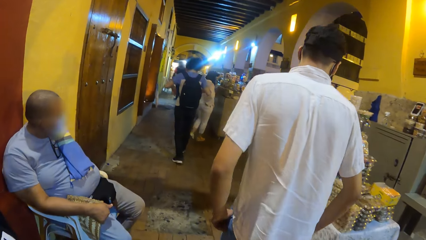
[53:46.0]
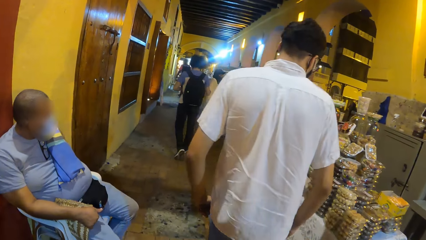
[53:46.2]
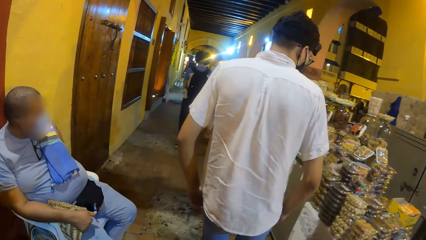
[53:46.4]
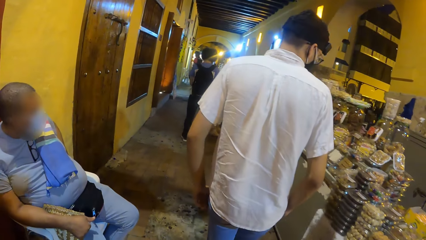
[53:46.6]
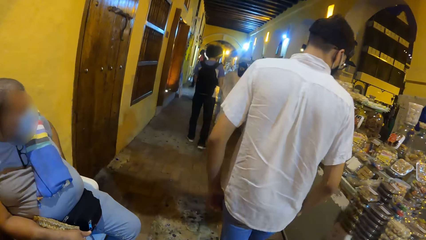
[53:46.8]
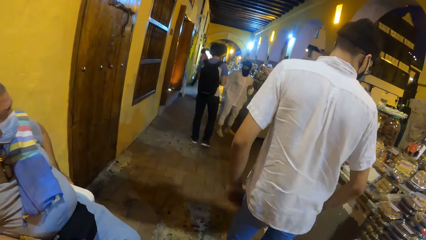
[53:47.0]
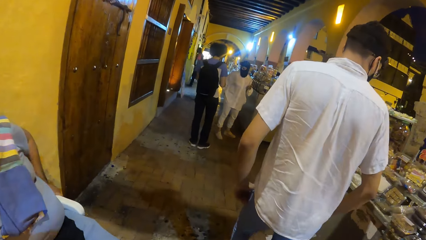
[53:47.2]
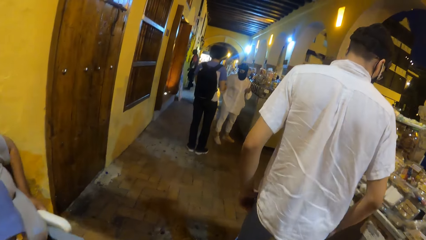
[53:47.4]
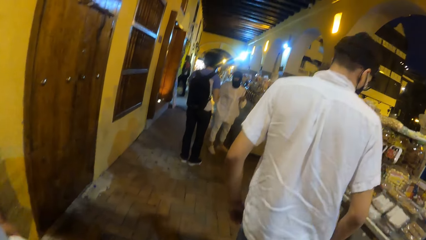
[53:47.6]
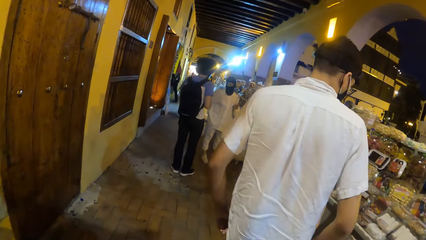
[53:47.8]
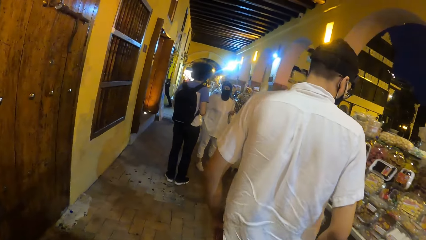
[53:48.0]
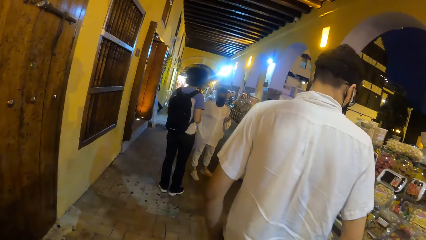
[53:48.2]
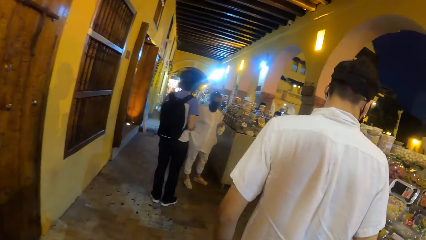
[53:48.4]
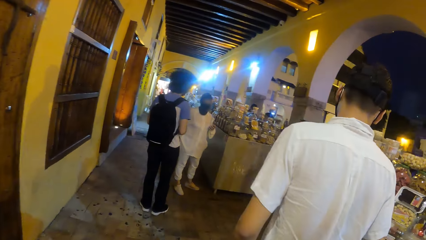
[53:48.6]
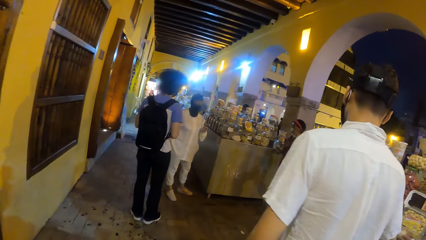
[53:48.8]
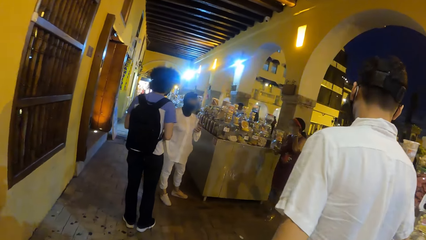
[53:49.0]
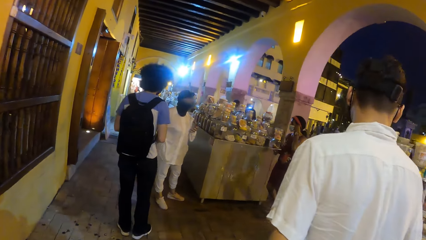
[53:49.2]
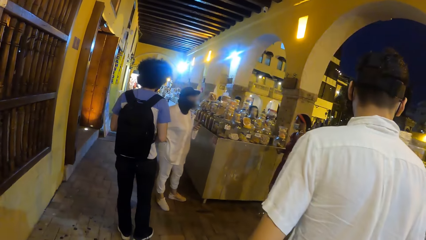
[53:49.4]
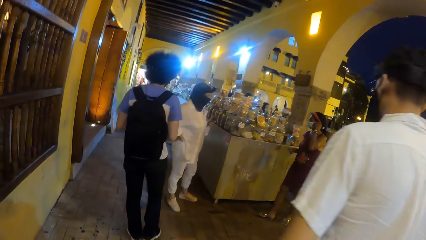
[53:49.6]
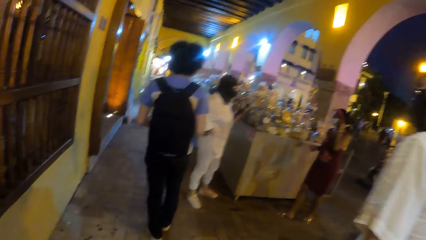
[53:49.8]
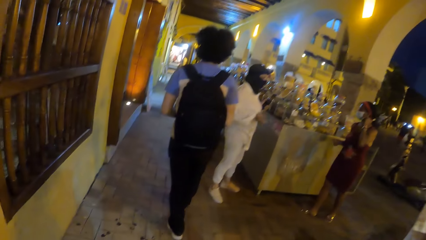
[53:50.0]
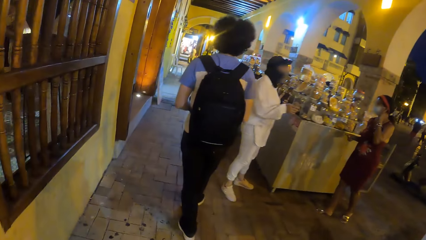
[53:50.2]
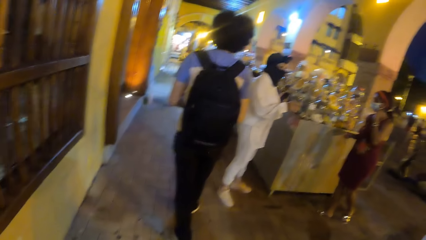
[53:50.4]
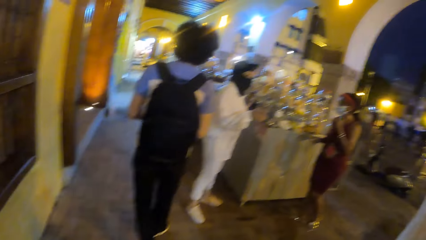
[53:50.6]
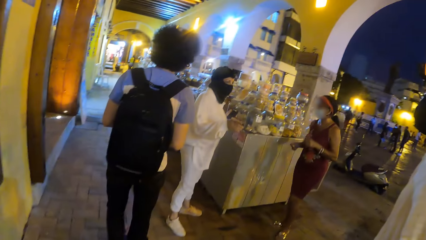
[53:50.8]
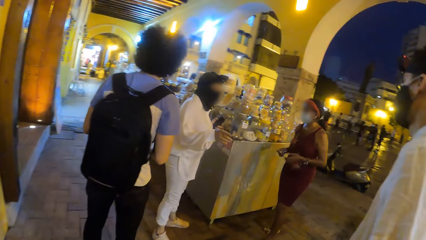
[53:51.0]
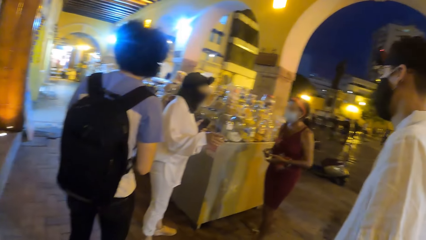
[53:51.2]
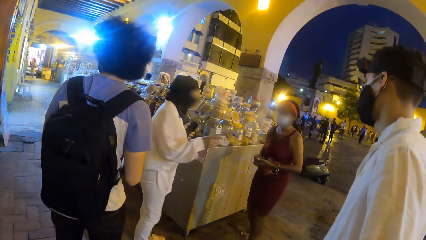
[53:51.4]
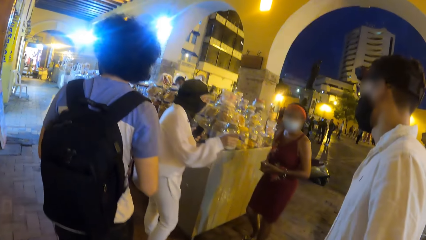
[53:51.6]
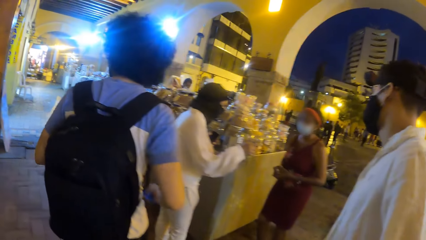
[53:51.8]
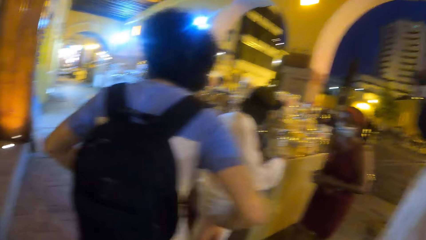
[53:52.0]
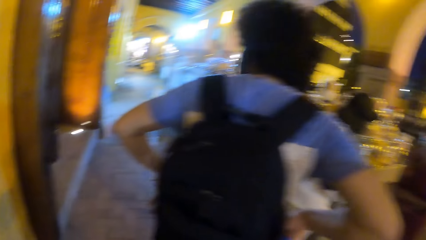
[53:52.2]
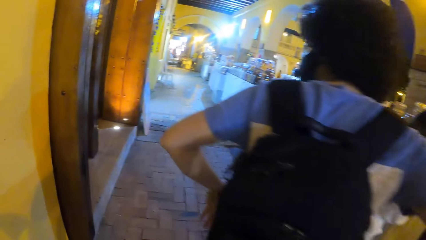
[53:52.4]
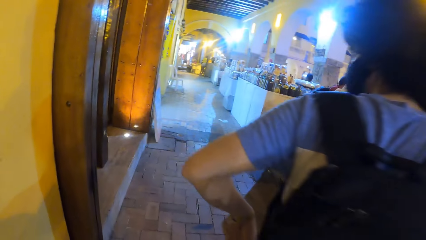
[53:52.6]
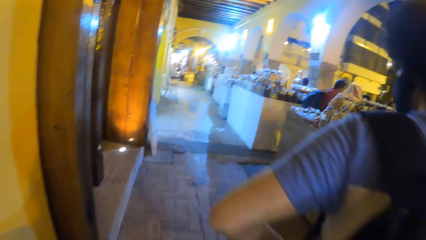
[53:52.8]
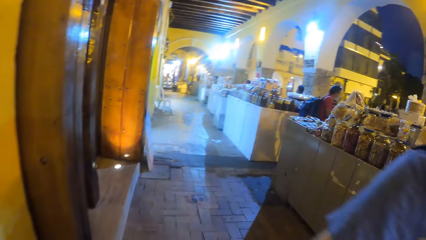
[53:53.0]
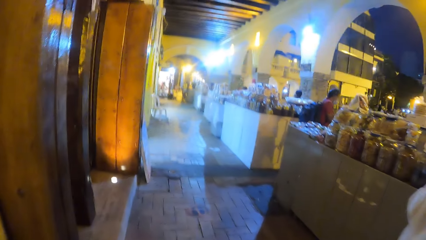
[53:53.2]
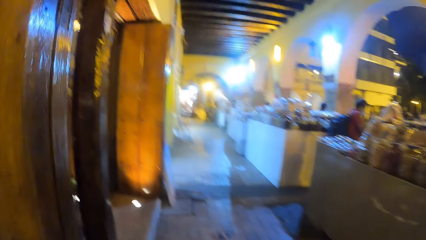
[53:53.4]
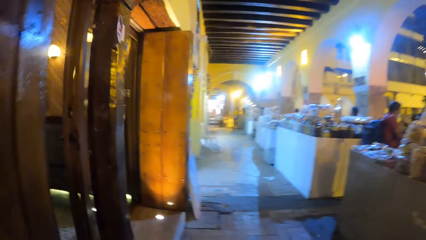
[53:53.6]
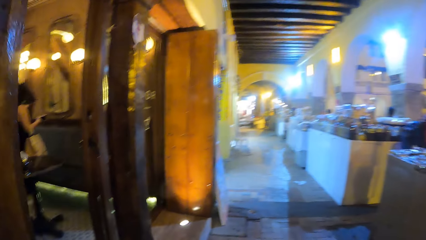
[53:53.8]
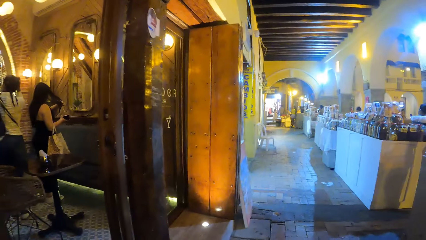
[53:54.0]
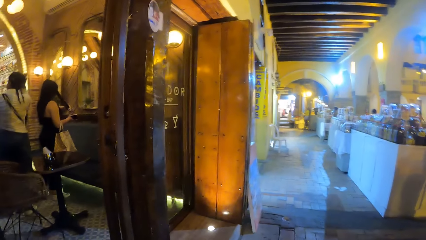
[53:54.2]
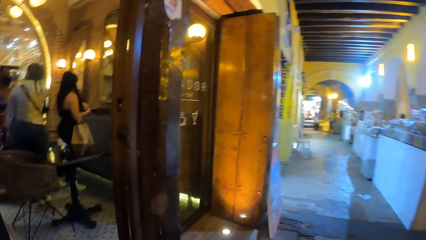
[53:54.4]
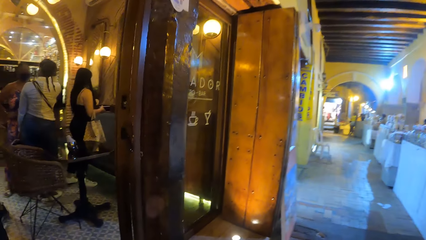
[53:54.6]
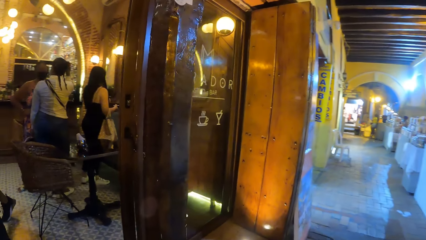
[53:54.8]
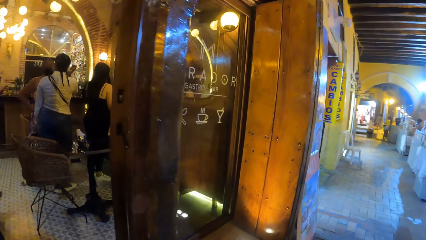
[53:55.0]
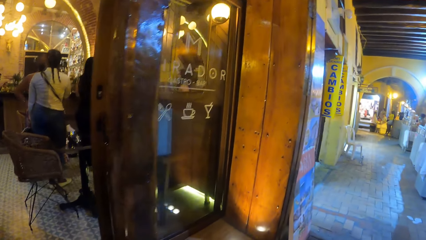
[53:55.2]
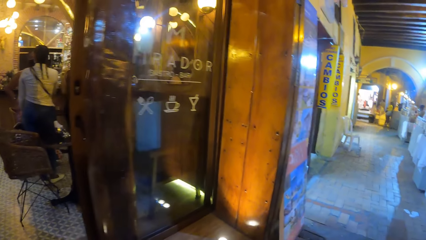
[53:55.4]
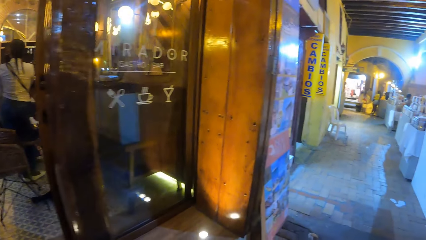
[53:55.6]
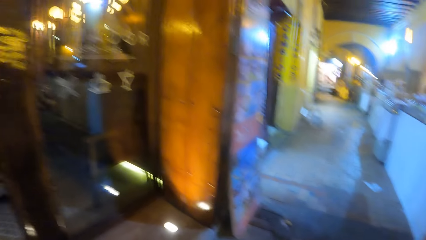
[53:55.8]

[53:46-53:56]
The woman interacts with the man in the building. Another woman walks towards the first woman and the man in the building. The first woman interacts with the other woman in the building.

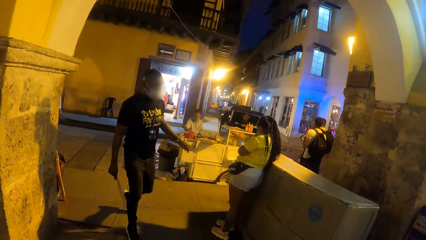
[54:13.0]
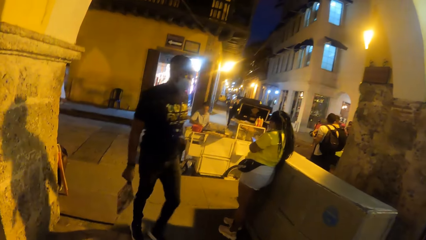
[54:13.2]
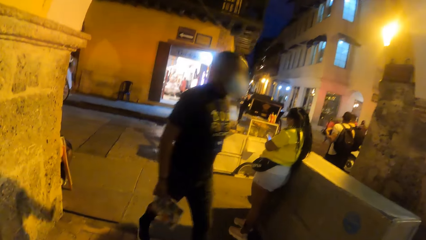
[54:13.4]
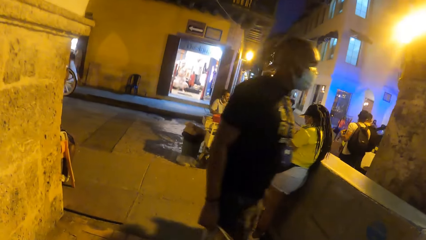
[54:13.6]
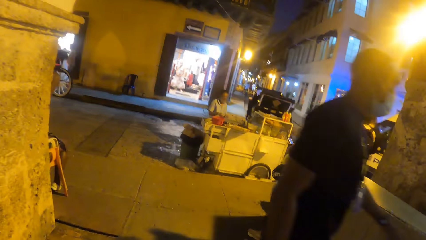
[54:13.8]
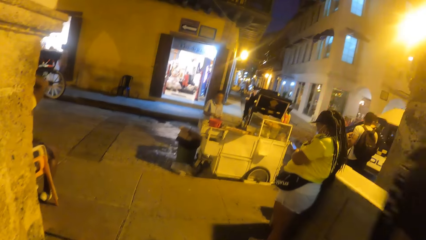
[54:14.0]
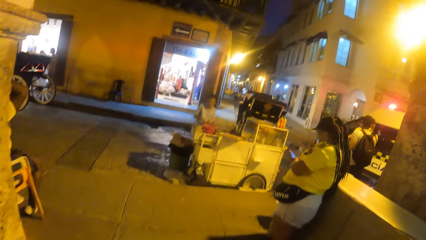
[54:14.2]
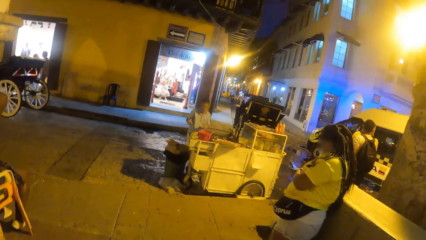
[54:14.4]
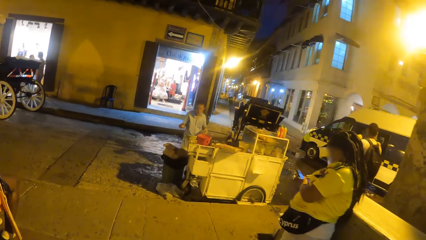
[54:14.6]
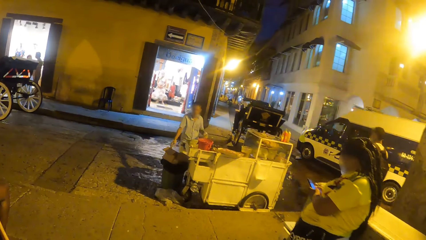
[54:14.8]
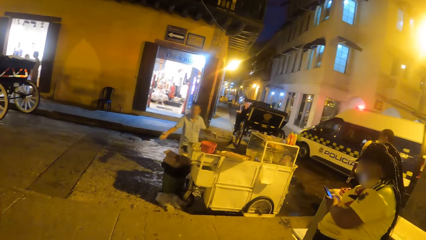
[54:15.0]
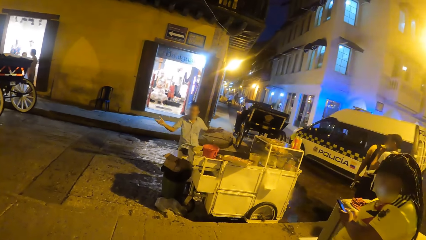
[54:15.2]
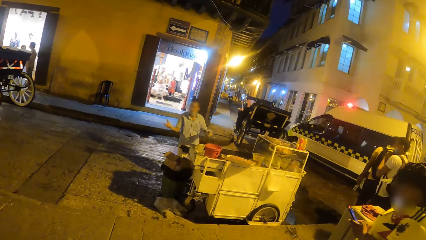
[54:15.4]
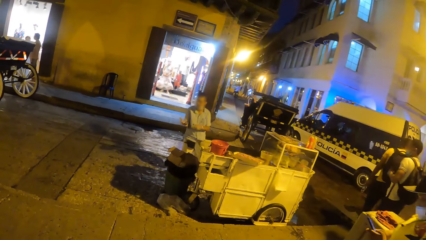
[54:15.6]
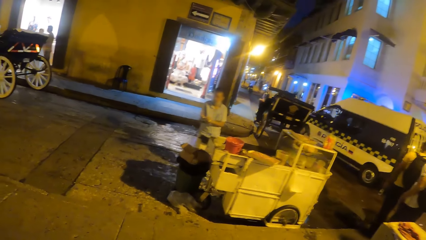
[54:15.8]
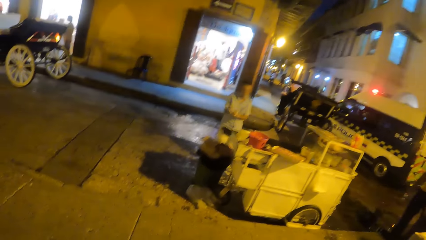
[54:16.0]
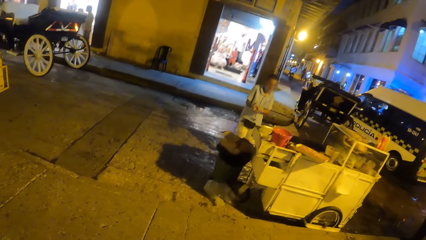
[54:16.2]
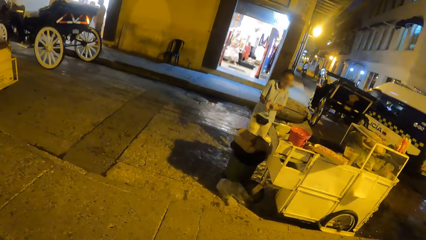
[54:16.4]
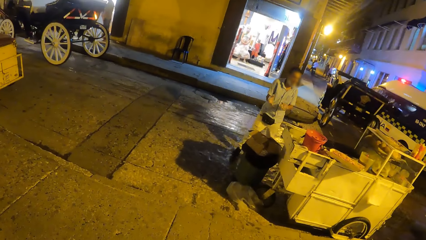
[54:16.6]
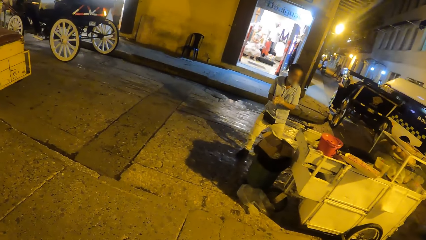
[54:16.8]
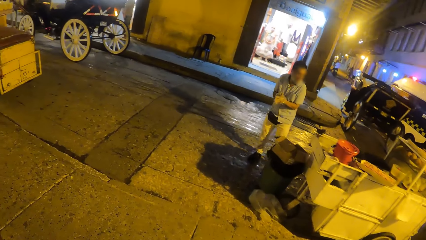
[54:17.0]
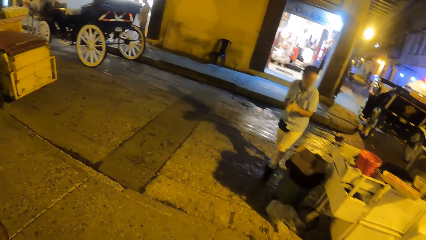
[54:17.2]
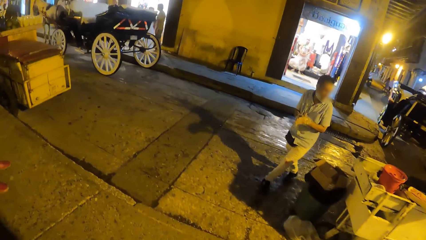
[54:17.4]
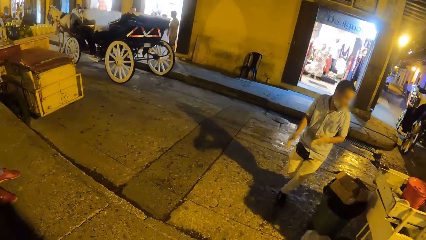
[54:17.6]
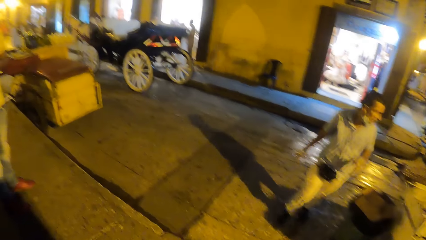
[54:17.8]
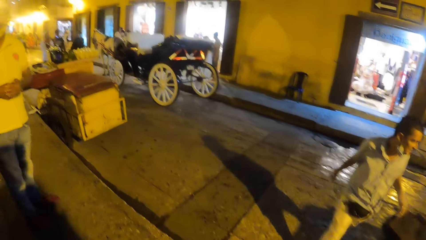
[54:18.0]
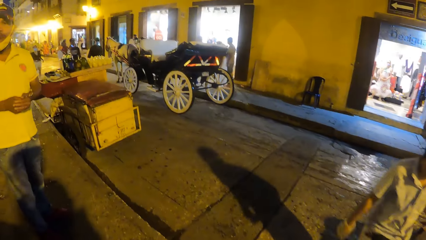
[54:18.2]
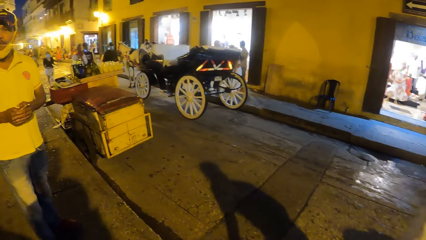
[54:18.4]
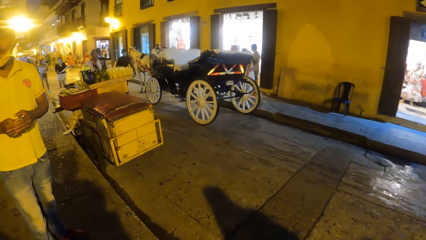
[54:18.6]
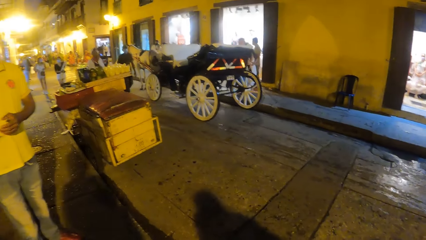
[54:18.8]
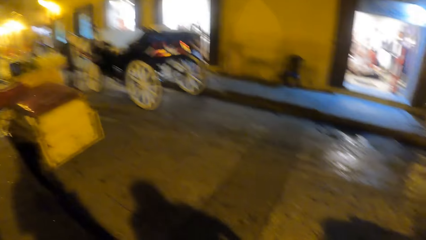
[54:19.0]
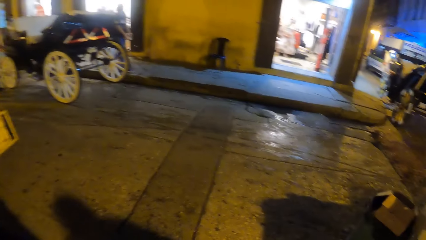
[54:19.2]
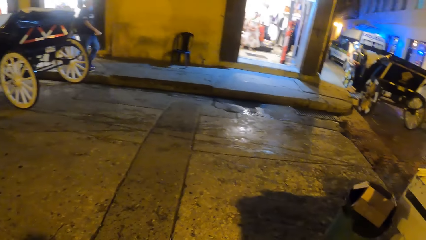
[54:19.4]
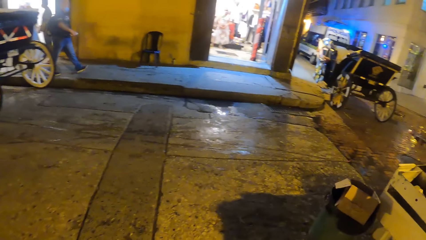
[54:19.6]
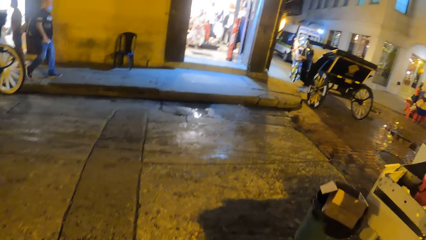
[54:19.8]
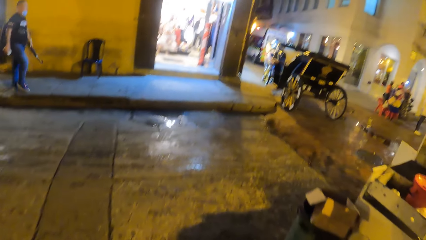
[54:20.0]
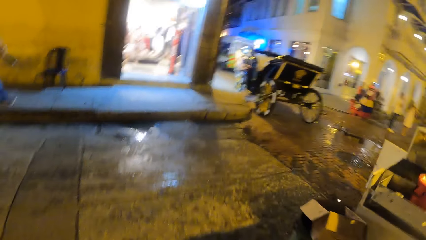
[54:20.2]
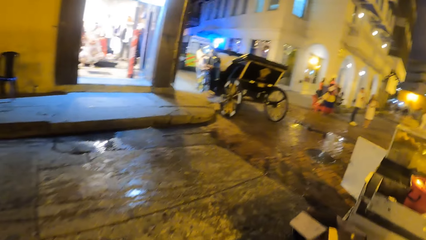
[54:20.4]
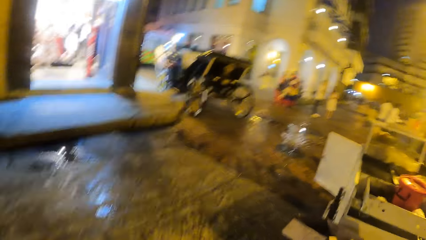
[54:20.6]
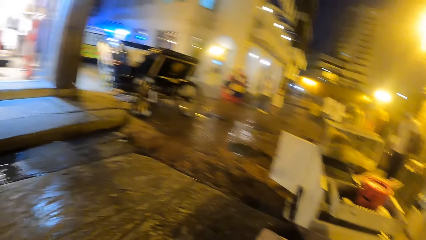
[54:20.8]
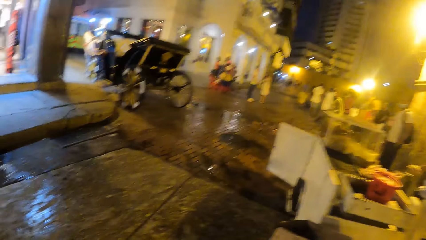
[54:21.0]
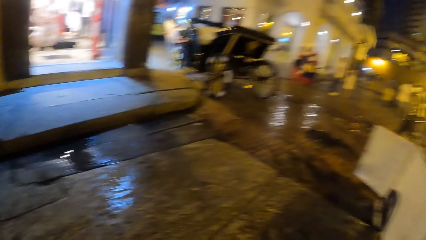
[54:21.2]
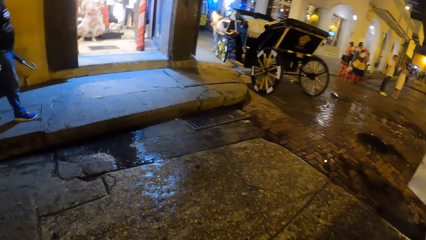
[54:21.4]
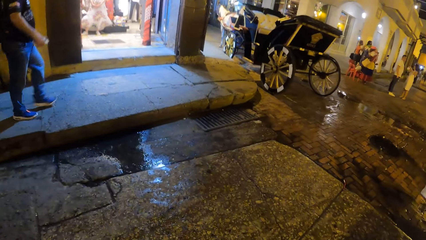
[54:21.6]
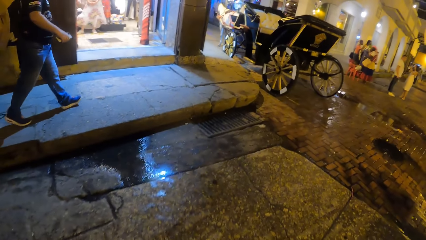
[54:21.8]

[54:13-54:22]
A police van drives past the camera wearer. The camera wearer walks into the road from the building with the group of people.
